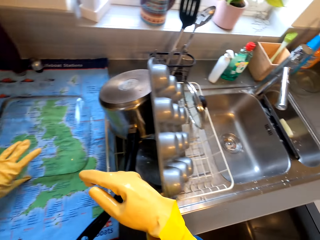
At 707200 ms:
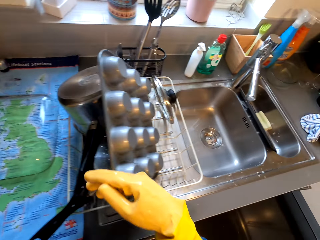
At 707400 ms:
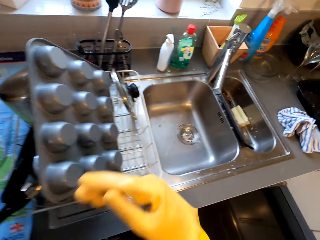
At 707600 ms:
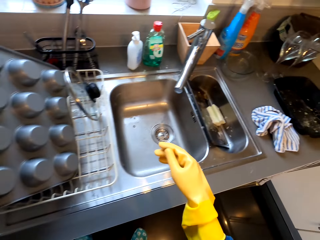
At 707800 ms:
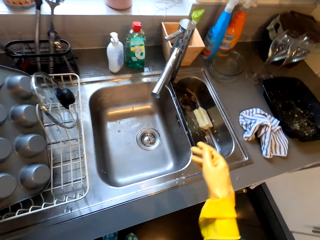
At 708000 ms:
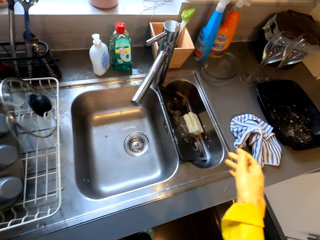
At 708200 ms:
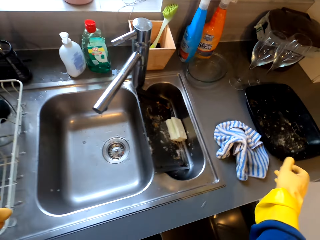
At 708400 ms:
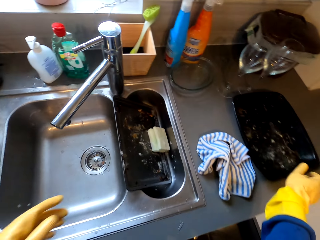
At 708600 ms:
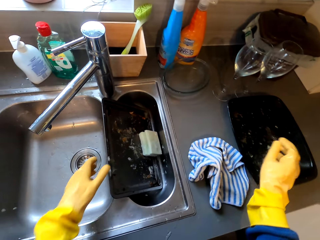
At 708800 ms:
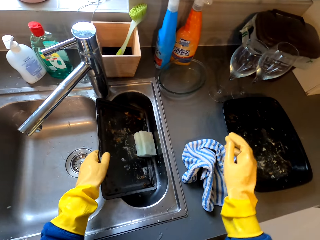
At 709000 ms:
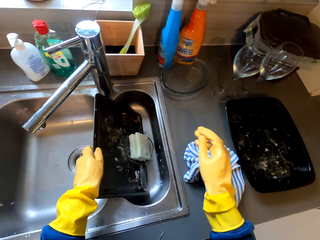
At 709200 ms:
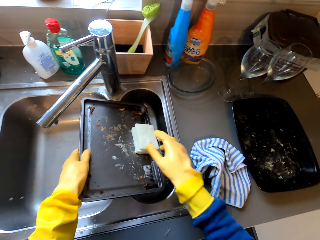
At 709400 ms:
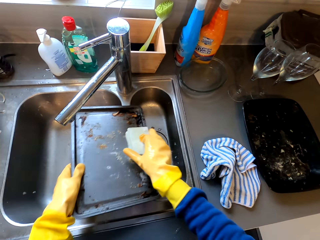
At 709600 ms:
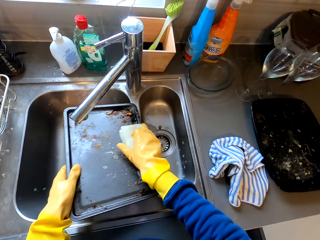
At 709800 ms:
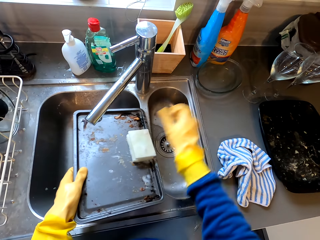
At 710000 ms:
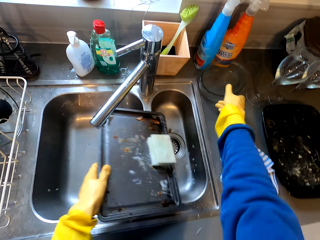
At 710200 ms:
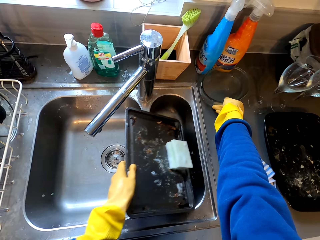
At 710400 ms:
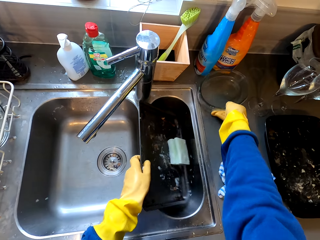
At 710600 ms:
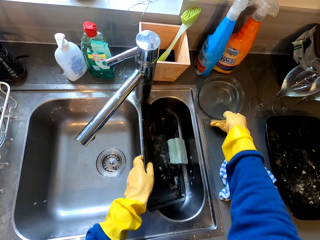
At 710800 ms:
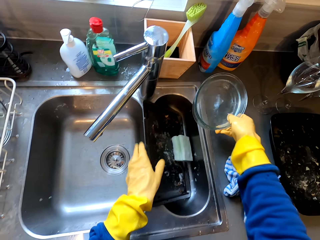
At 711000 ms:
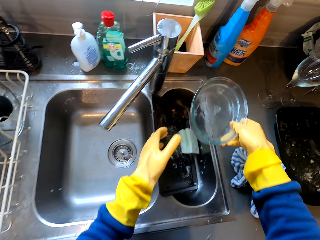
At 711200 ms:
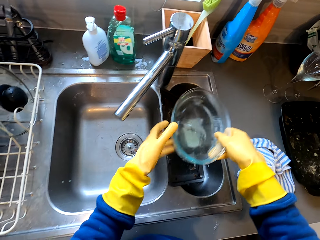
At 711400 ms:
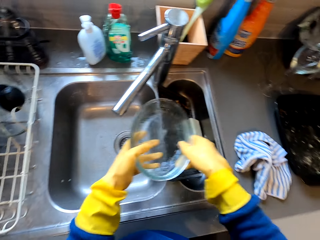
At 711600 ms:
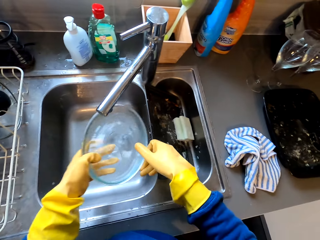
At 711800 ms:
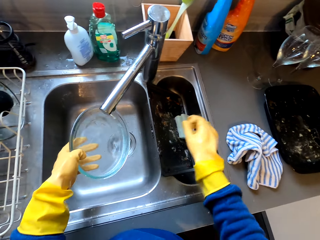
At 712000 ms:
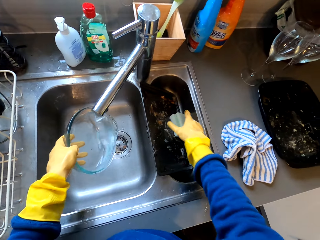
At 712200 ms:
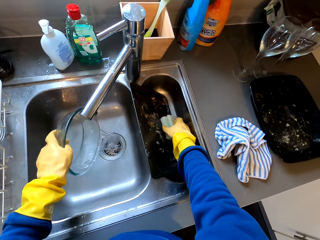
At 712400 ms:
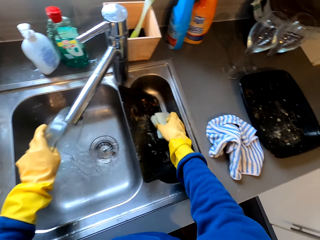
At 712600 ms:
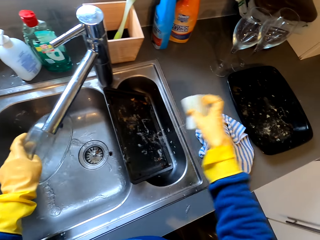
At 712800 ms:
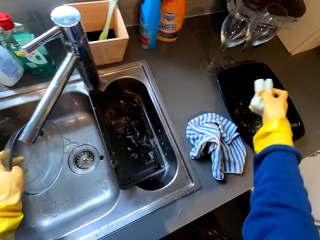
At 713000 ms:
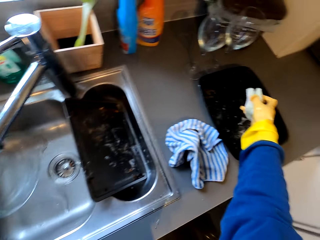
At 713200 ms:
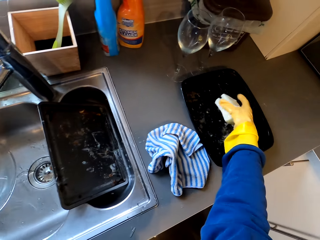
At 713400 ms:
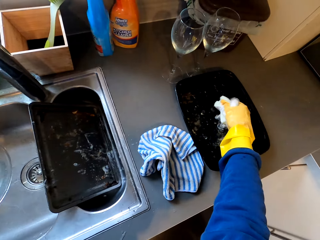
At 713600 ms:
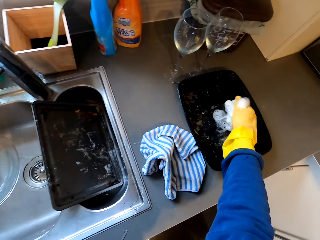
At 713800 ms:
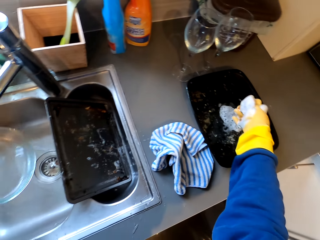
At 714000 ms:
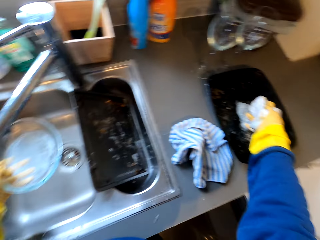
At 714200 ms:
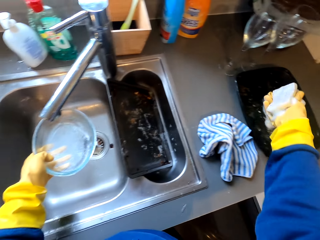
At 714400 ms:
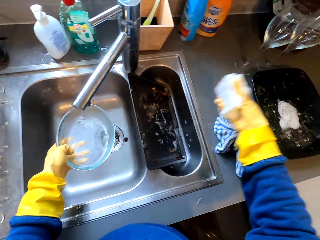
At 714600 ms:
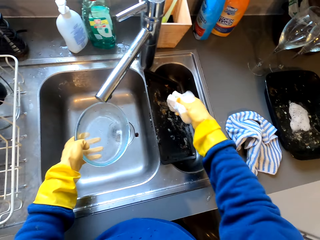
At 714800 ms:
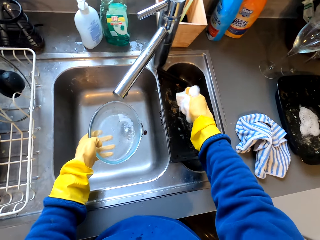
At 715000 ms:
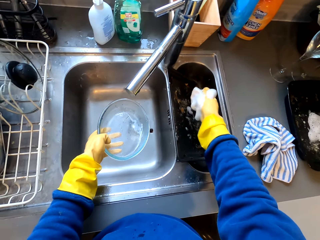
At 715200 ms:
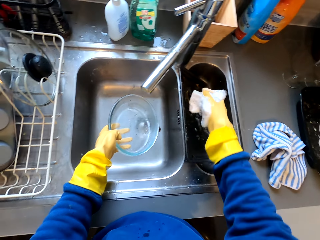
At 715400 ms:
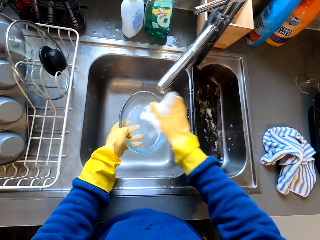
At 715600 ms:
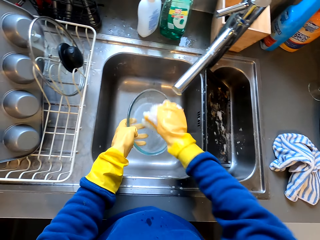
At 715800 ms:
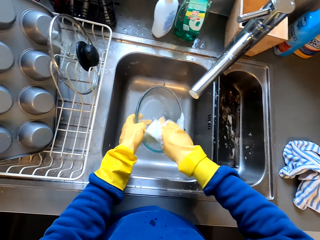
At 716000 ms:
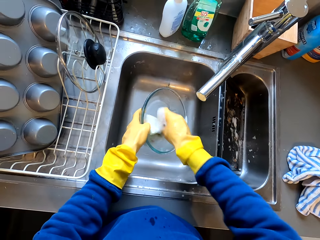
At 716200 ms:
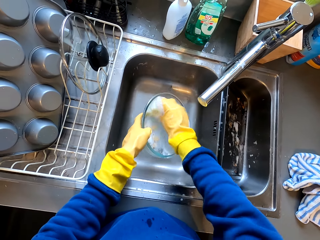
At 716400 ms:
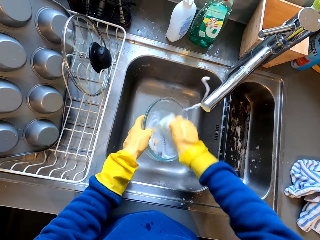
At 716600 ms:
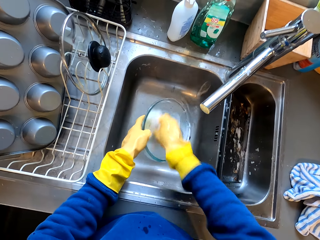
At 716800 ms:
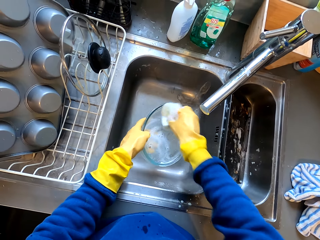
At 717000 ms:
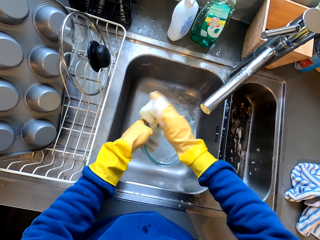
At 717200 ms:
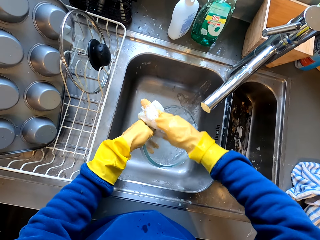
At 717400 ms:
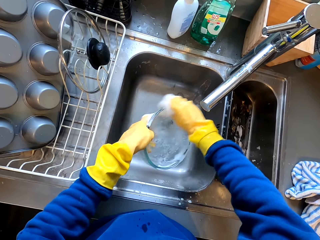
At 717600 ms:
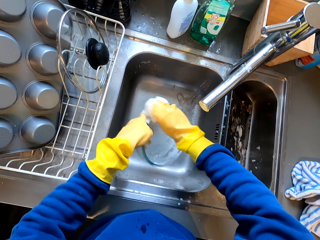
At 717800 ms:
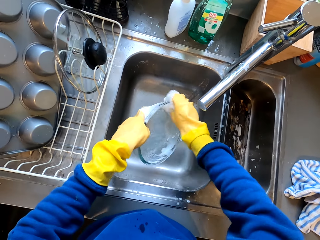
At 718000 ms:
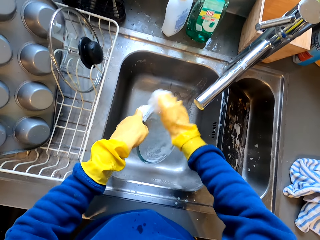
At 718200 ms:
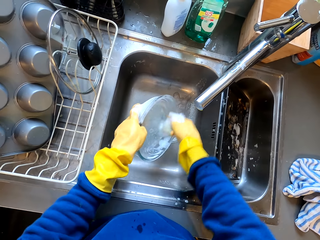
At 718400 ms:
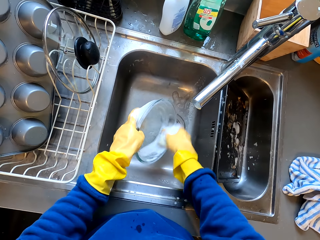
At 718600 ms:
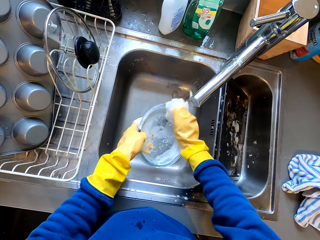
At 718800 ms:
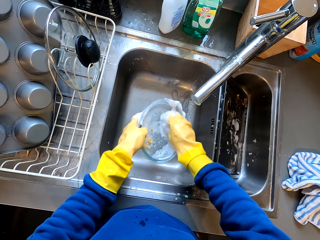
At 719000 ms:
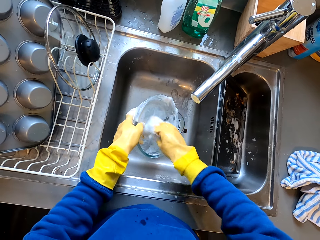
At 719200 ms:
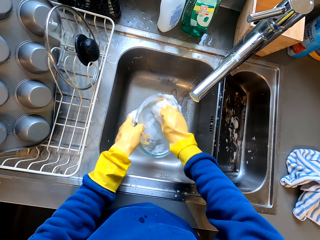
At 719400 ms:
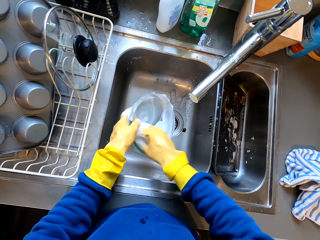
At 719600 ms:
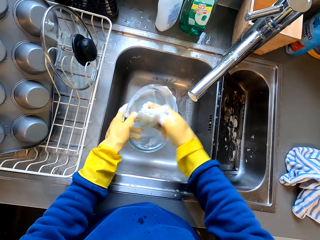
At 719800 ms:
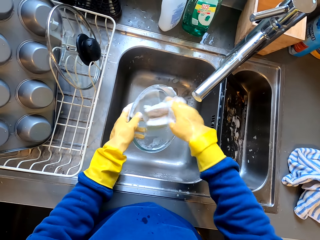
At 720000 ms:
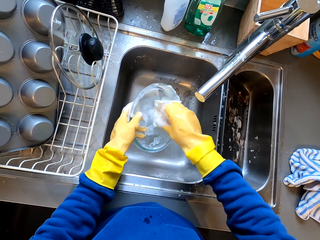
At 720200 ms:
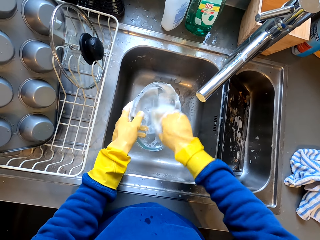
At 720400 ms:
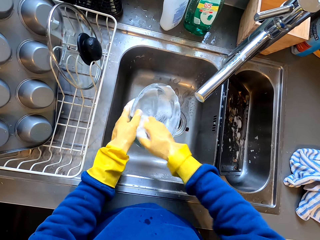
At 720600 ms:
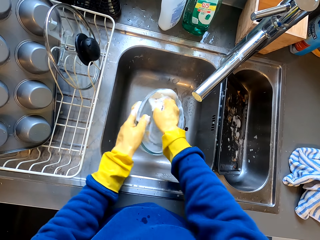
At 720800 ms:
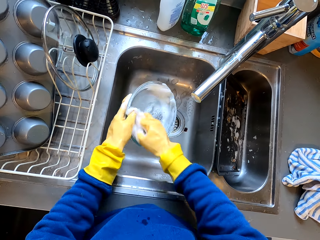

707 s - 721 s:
The camera wearer picks up the platter from the sink. They hold the dishwashing sponge using the right hand. They pick up a bowl or serving dish from the sink using the right hand. They put the platter in the sink. They hold the bowl using both hands. They pick up the dishwashing sponge from the sink. They squeeze the dishwashing sponge in the sink. They clean the serving dish with the dish sponge in the sink.

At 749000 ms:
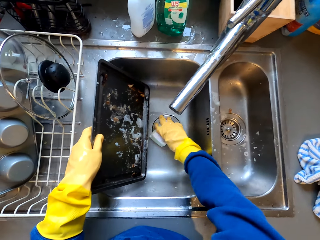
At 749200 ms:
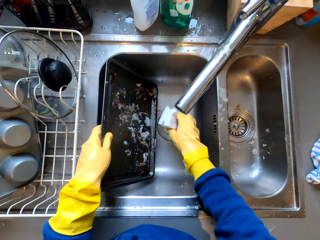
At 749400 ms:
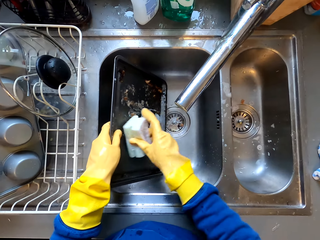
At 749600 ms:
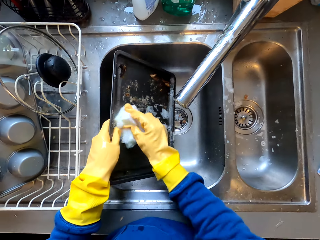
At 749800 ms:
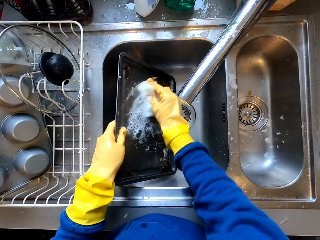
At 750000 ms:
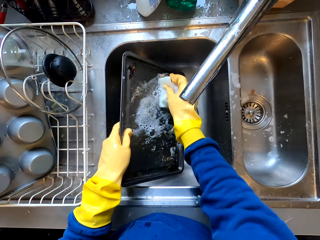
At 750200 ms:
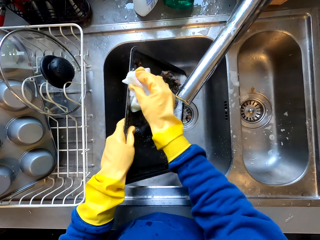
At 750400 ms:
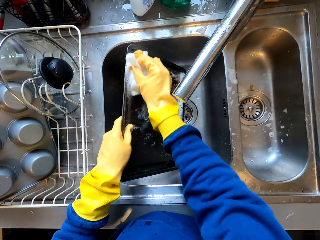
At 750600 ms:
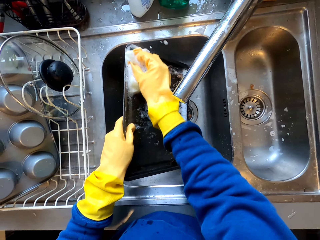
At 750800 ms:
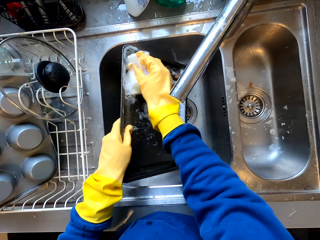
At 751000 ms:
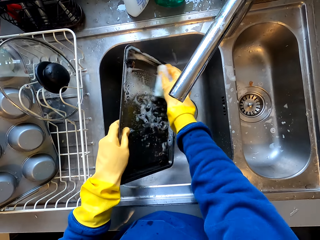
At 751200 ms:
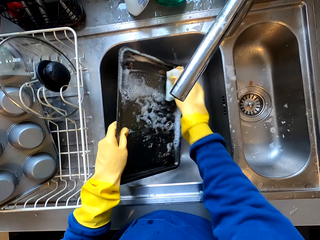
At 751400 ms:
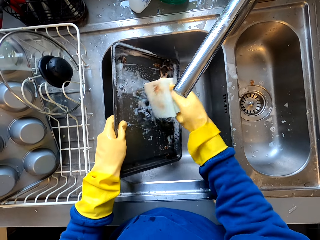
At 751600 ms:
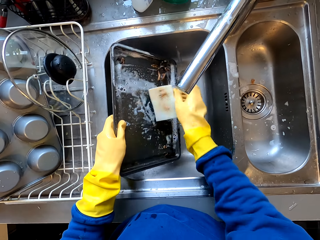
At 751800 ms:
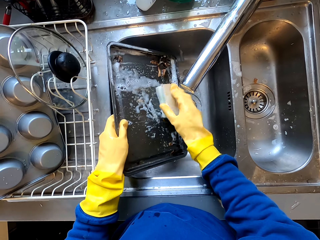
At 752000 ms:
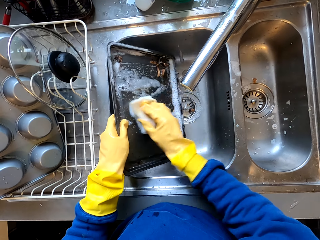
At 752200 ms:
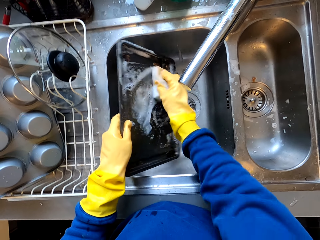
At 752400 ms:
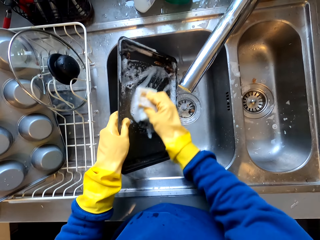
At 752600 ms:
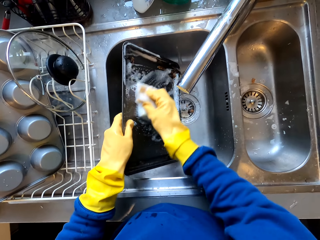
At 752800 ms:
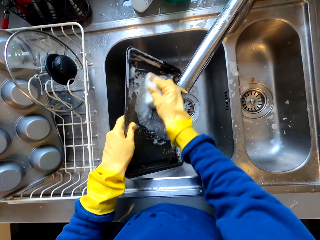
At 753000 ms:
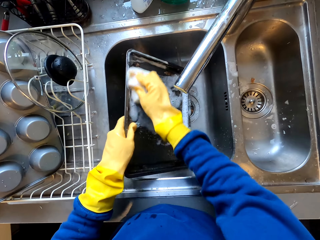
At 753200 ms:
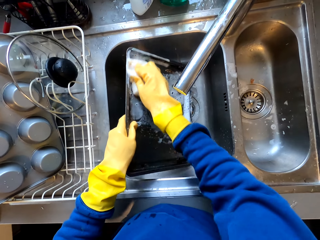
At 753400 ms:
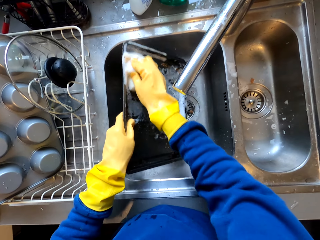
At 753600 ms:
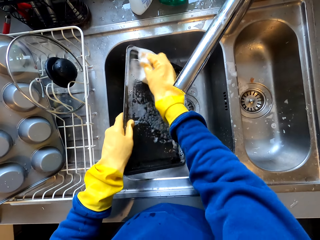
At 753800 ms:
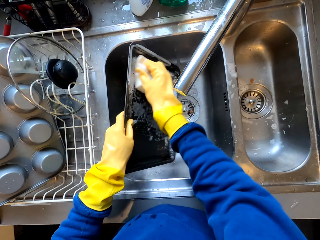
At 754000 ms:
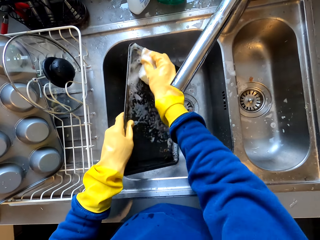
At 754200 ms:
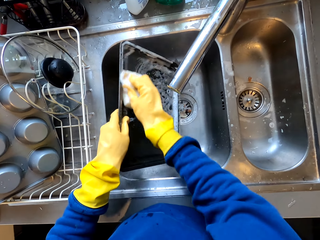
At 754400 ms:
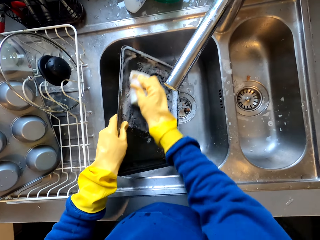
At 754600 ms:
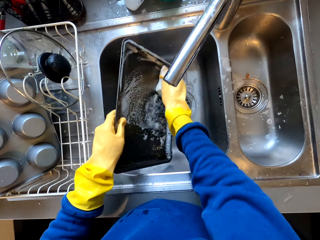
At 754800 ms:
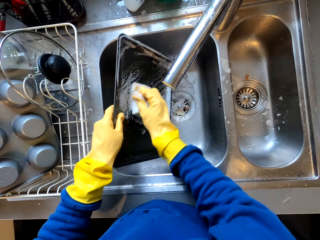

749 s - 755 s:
The camera wearer picks up the sponge dish from the sink. They clean the platter with the sponge dish in the sink.

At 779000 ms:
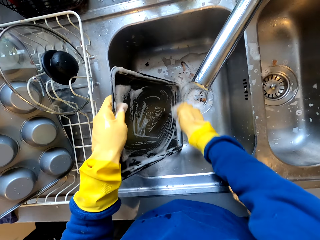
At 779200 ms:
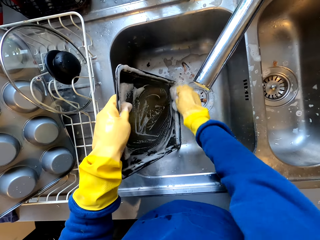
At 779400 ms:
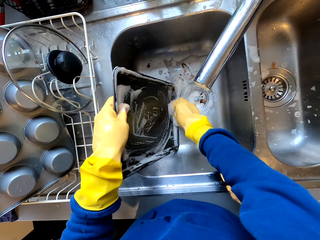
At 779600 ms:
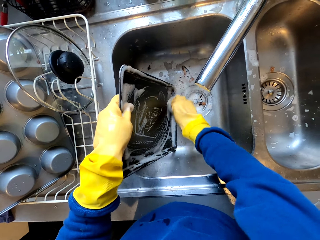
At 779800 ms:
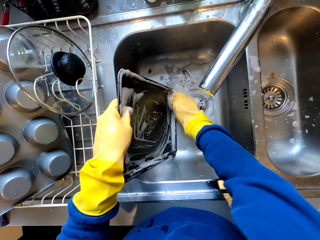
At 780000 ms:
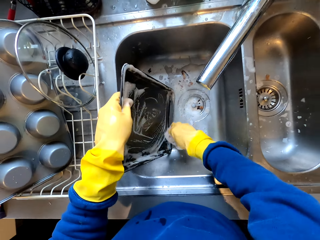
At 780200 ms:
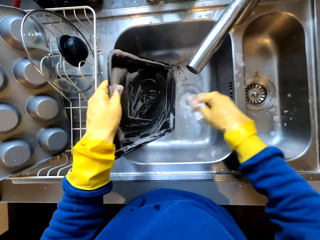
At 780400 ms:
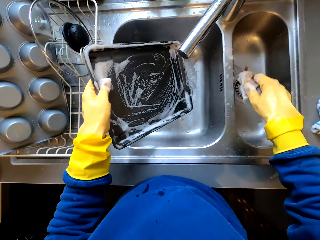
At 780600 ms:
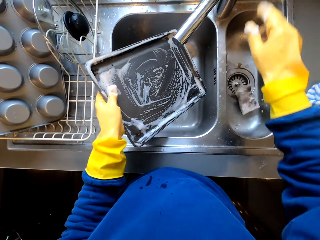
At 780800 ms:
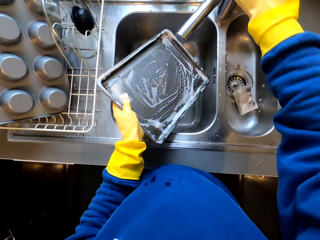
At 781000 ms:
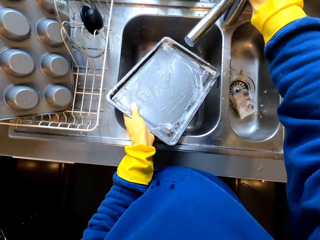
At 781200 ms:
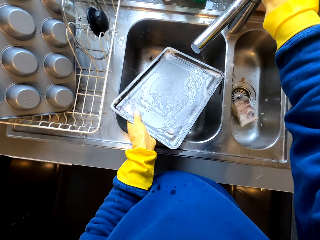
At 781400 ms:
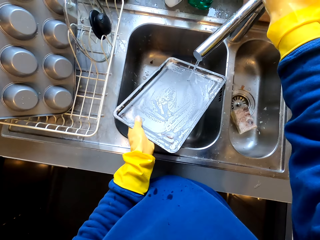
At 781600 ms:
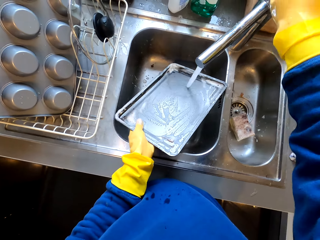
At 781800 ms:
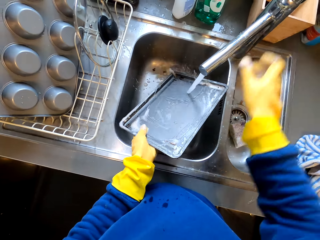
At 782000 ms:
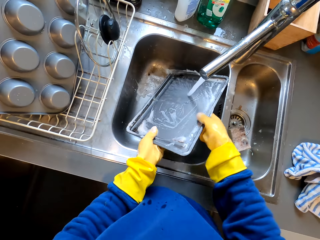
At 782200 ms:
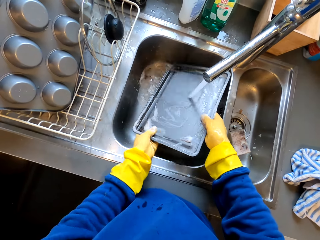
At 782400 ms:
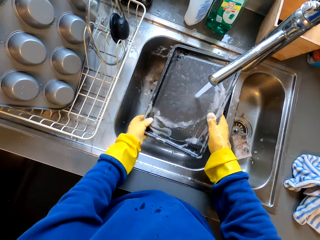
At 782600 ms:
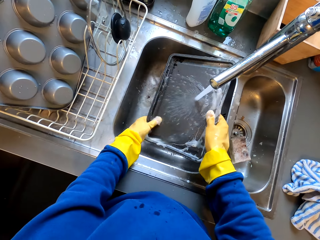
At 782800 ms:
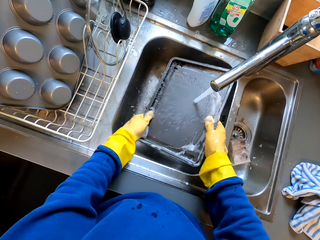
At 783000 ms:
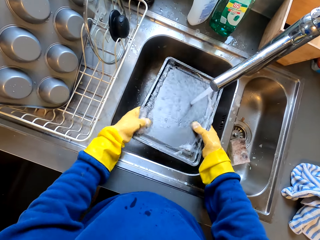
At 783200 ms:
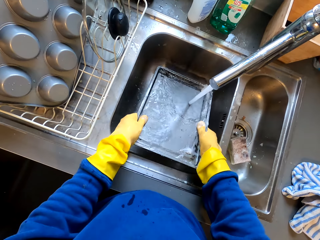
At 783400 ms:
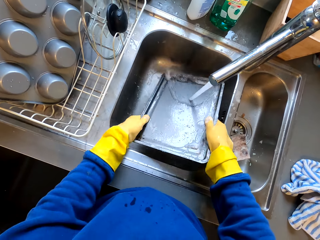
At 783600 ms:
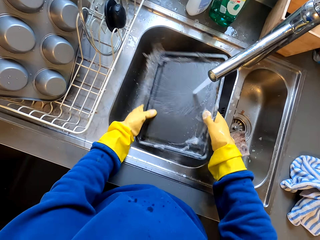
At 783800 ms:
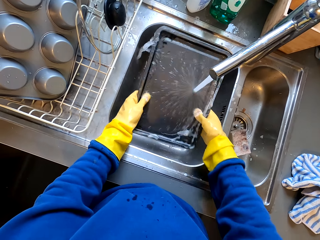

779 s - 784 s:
The camera wearer drops the sponge dish in the sink. They open the sink tap. They clean the platter in the sink.
